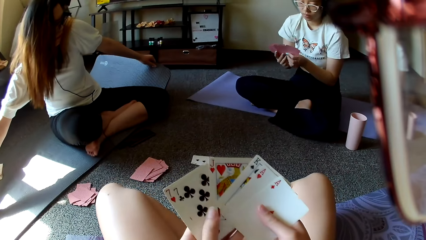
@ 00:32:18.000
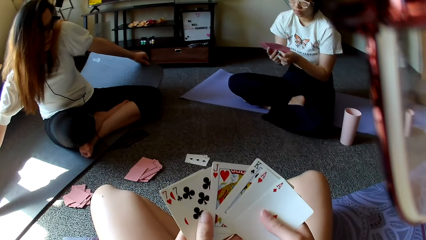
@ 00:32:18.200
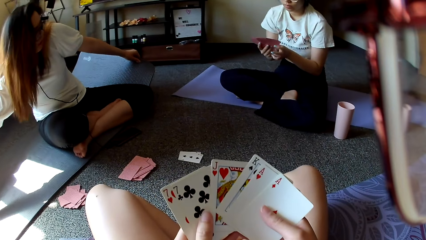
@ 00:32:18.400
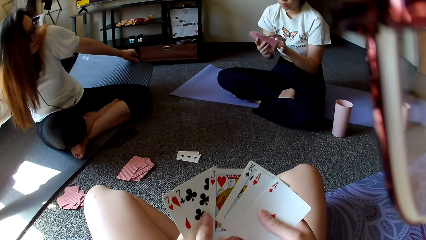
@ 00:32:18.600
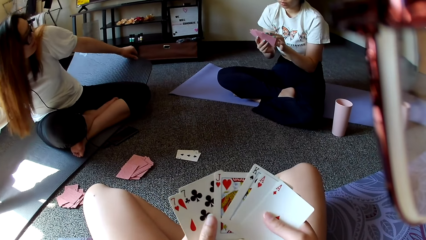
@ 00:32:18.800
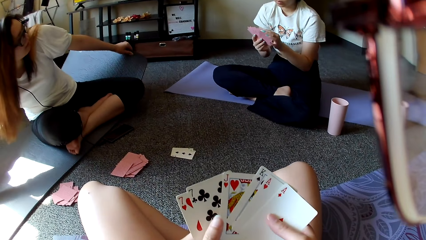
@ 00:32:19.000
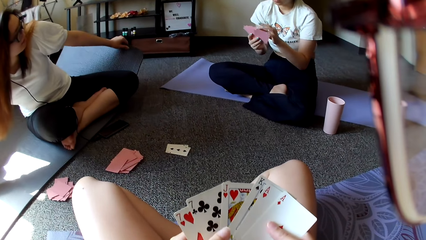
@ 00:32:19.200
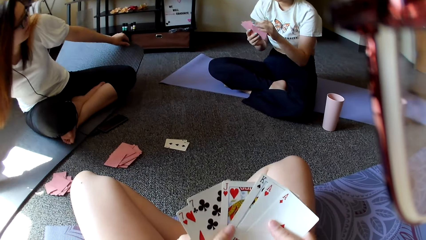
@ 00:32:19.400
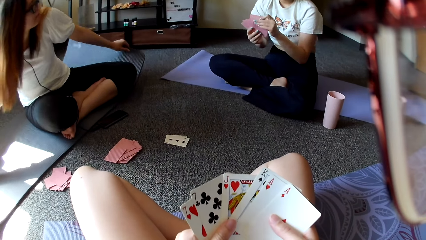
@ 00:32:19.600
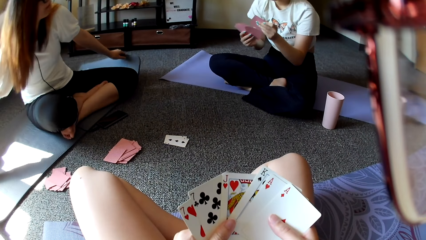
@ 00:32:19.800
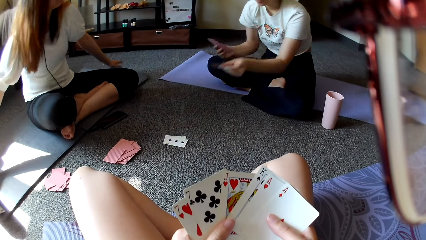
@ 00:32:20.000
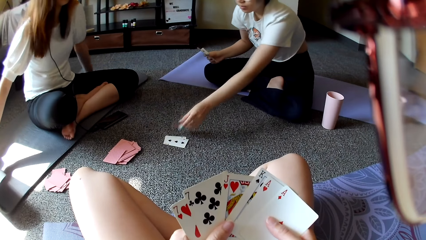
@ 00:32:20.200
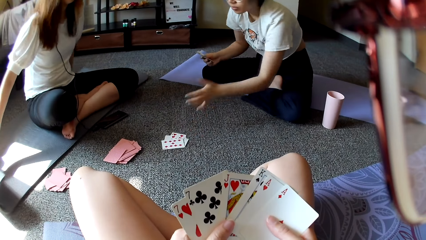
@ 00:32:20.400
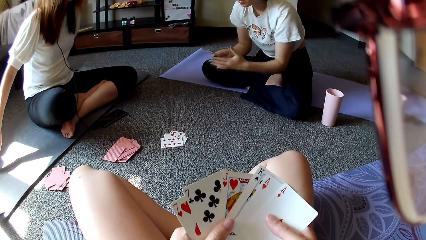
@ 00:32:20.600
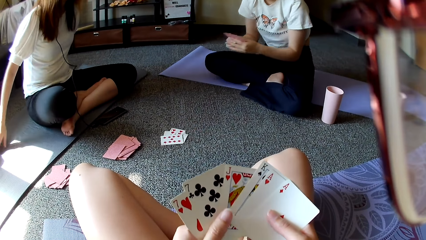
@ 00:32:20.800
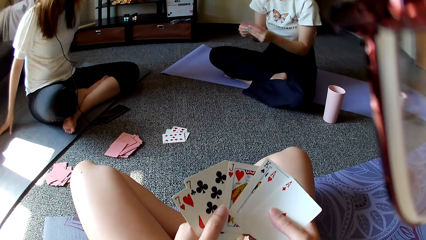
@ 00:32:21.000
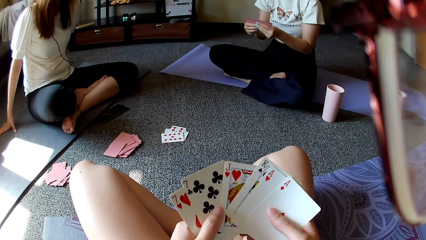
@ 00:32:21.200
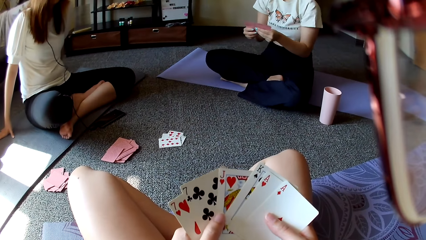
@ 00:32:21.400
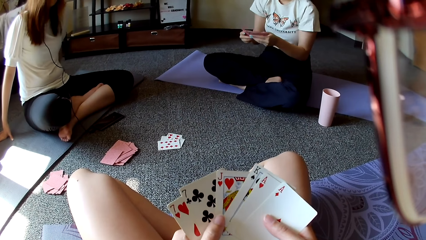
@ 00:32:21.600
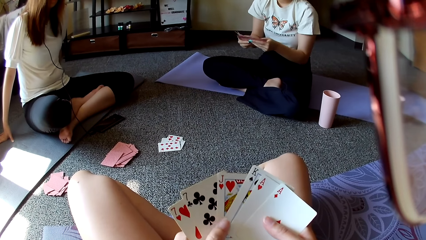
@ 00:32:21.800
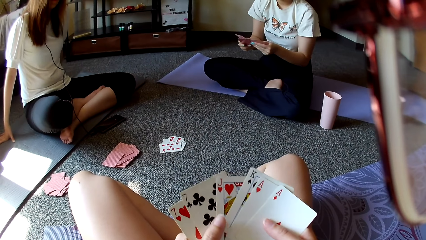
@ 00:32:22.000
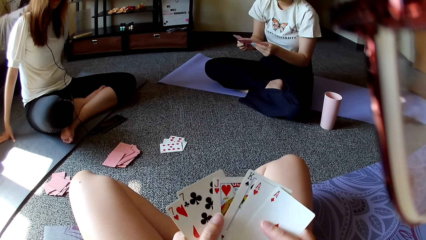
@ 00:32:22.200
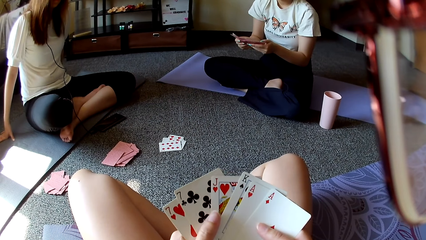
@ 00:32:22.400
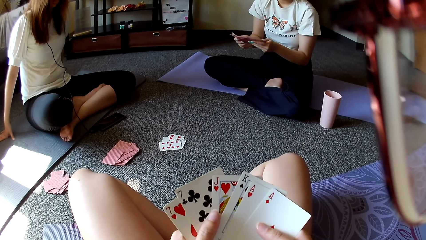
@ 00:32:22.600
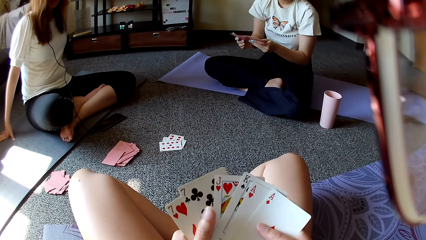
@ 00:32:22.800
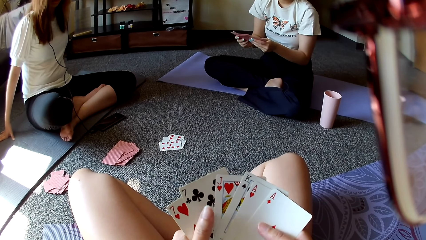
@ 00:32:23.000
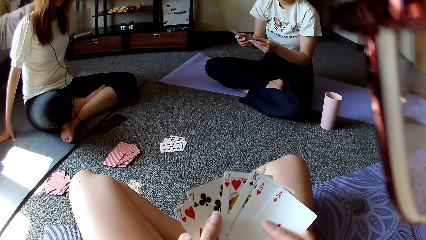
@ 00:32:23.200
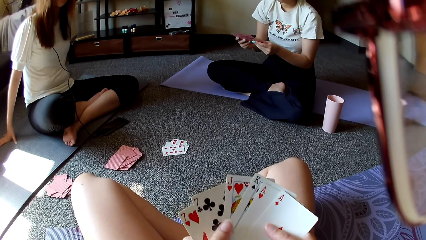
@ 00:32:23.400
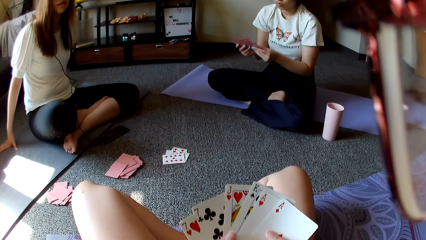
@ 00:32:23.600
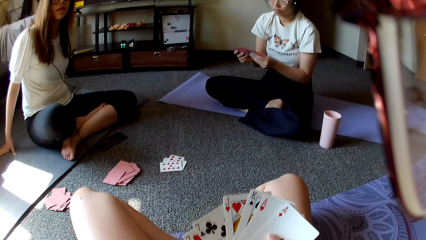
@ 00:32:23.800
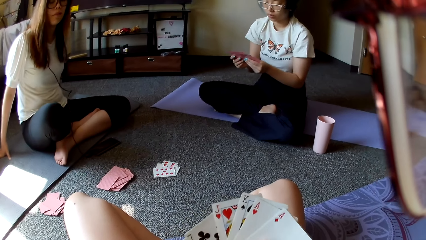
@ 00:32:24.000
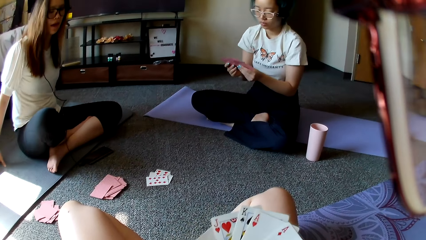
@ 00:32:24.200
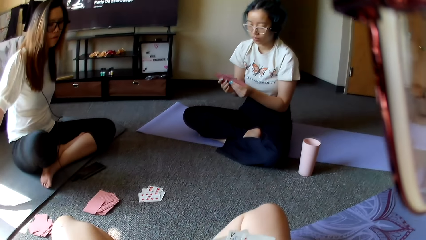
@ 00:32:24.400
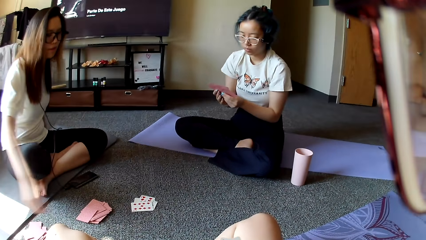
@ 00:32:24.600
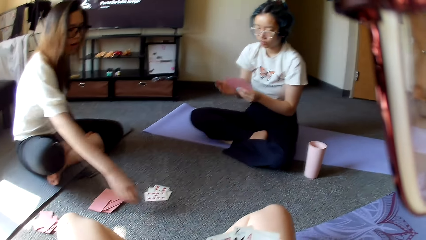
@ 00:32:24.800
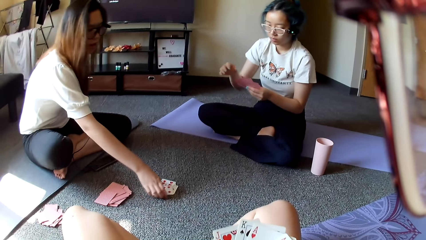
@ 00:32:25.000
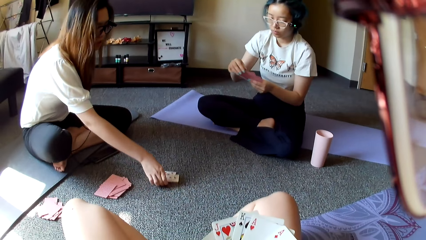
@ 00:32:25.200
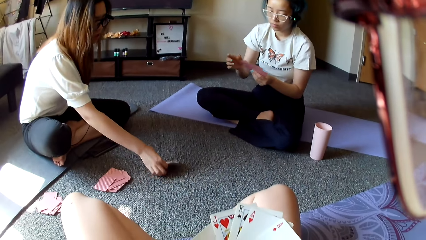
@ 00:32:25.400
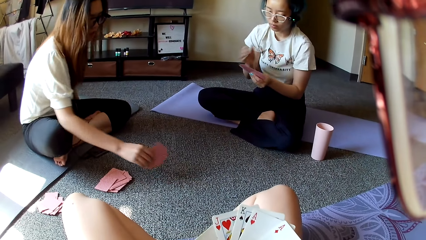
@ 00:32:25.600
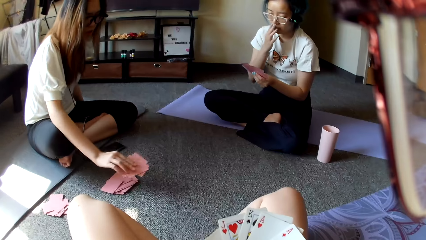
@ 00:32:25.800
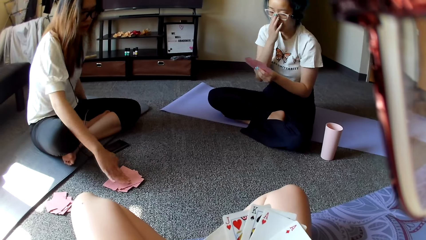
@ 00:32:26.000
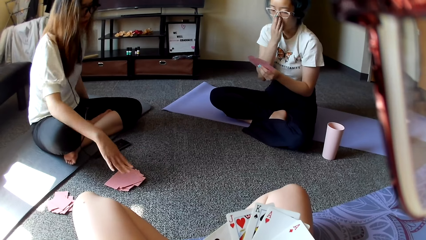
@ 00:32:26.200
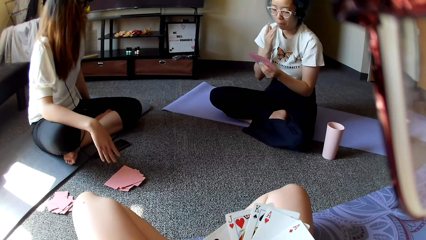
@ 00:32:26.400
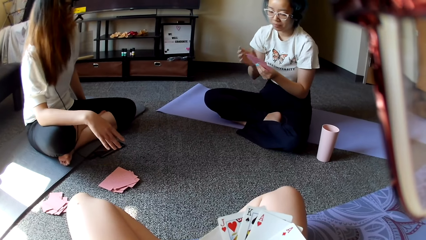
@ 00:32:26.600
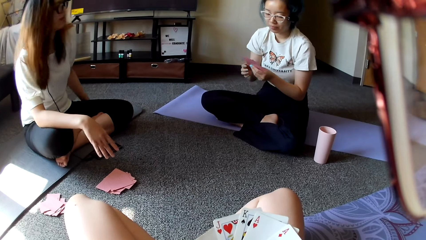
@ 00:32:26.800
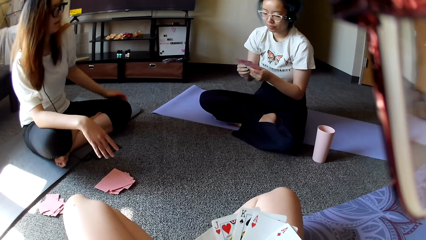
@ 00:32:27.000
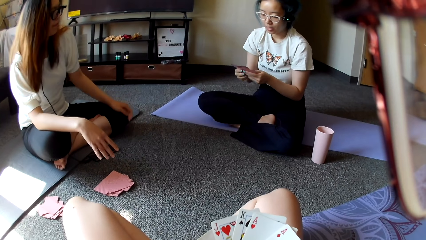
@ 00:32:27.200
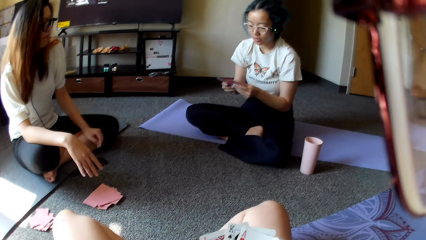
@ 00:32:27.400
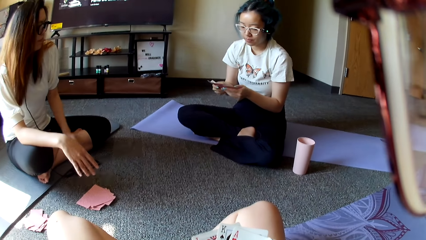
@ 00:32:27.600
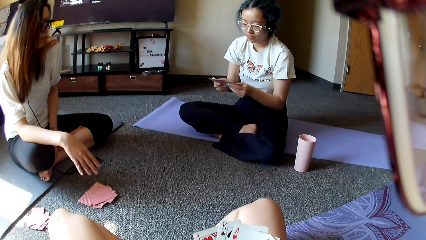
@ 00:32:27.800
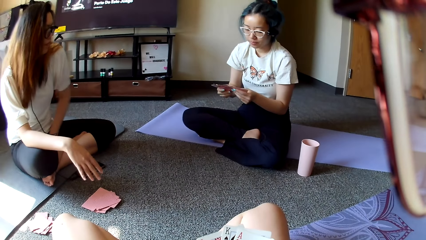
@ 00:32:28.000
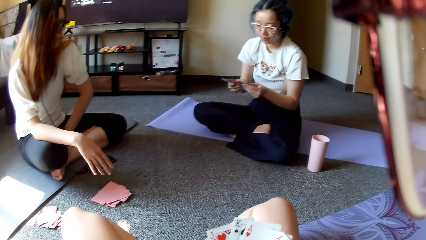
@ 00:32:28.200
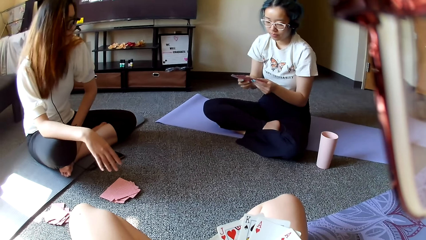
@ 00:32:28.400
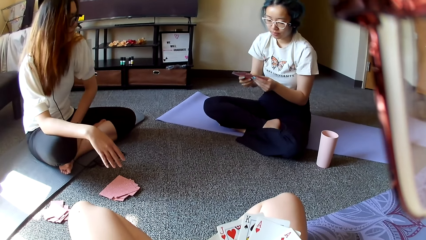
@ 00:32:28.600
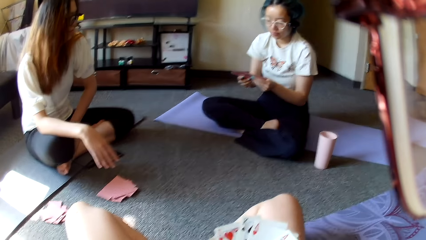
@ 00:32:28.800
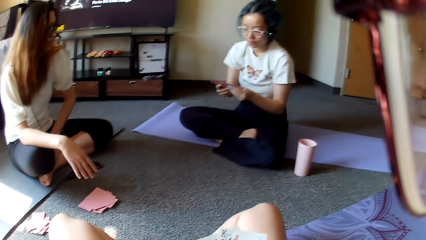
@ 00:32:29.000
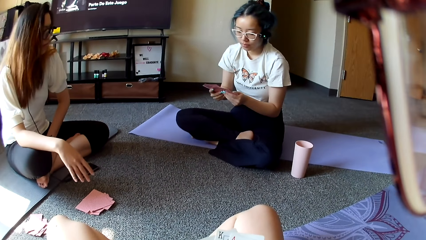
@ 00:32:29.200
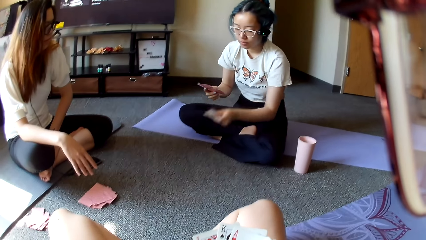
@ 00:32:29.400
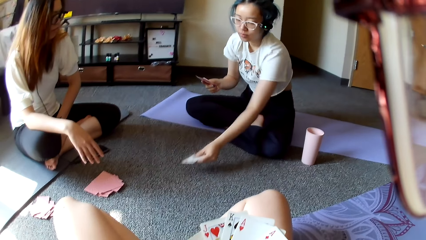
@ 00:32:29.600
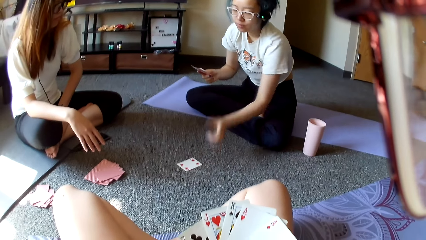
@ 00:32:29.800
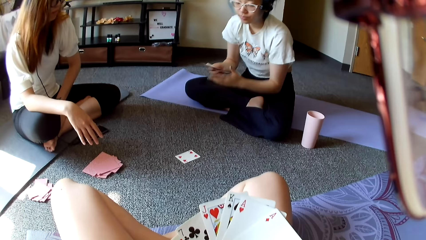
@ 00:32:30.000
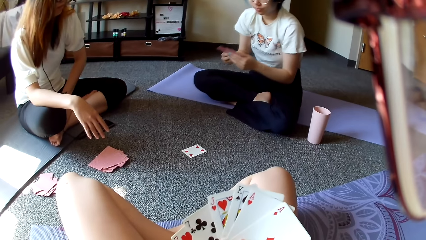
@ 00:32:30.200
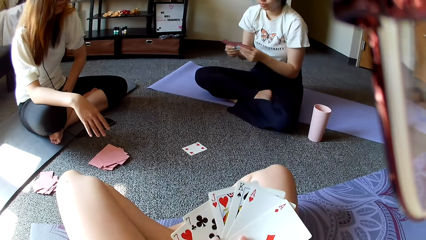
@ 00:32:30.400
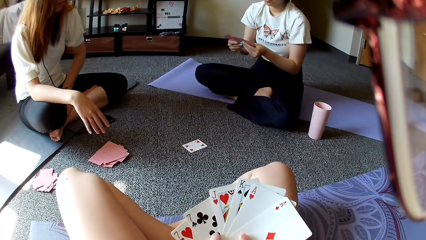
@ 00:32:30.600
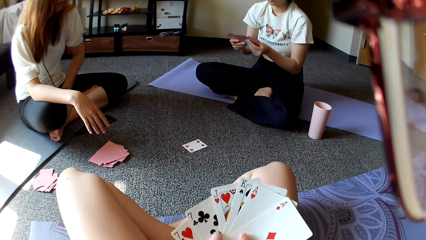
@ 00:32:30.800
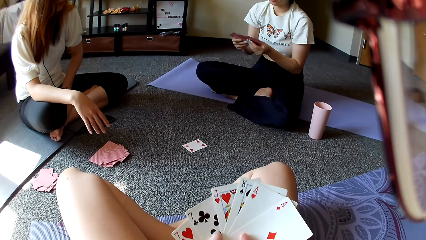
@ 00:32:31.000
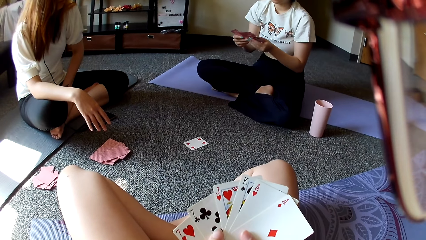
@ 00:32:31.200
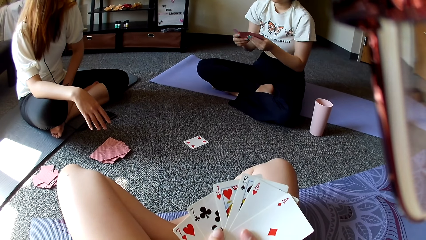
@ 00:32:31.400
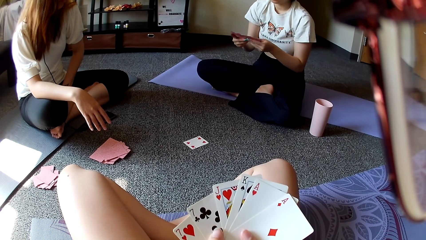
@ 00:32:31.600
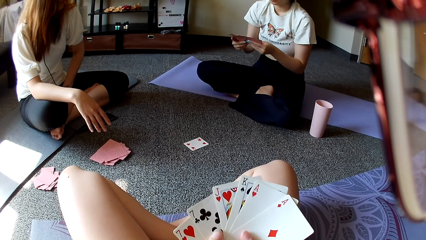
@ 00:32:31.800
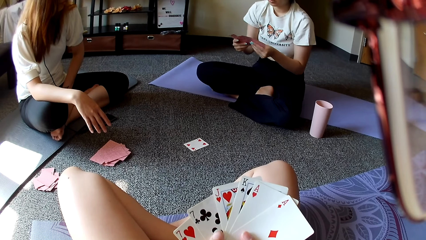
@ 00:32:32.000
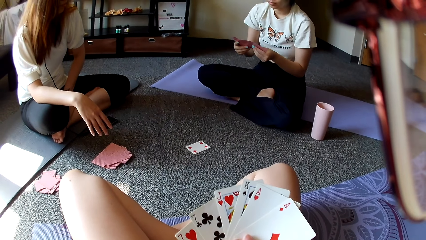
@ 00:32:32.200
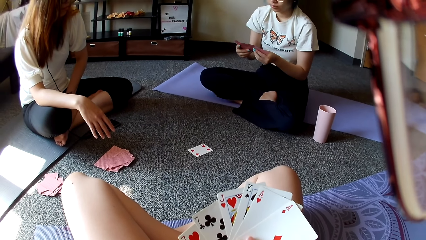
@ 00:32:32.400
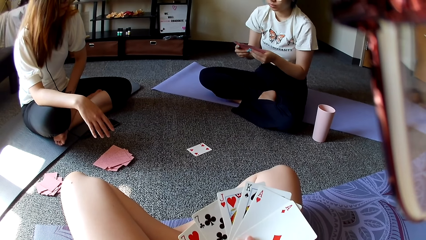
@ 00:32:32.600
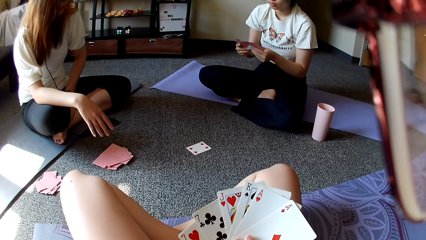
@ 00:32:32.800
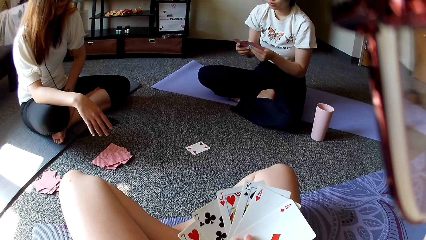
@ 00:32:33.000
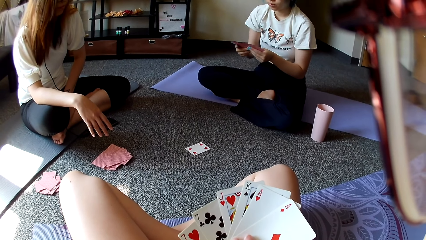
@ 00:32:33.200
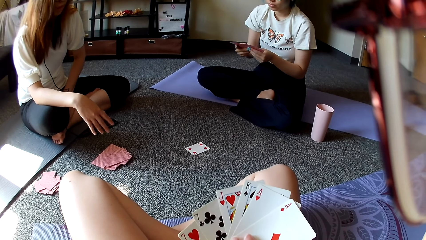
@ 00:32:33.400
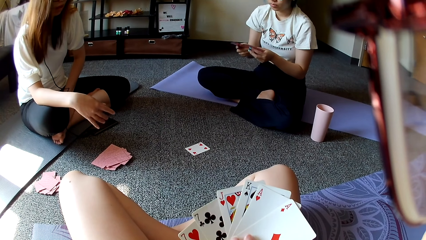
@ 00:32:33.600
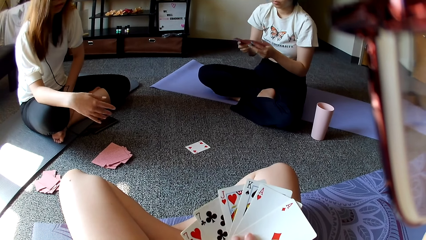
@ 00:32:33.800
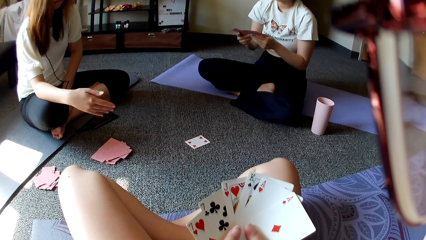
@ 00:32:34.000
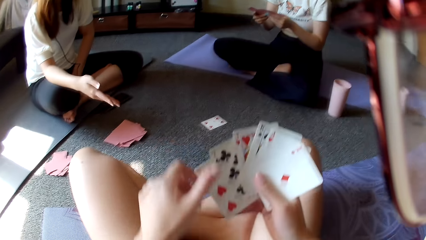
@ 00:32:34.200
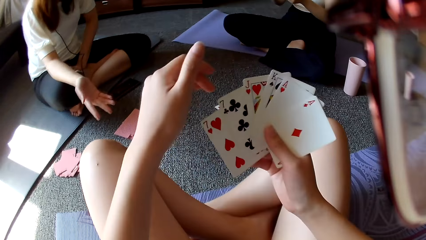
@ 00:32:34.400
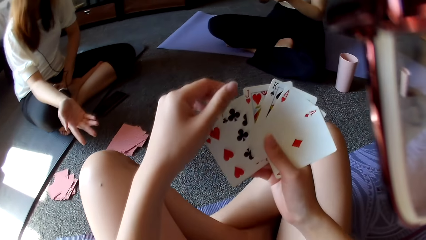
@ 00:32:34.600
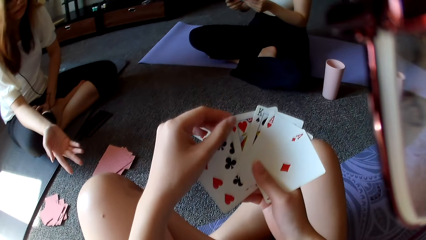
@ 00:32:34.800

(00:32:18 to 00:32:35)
A woman holds the mat. The woman swigs with the mat. Another woman plays poker. The other woman places a card on the floor and shuffles cards. The first woman selects poker cards. The first woman collects the poker cards on the floor. A person touches the nose. The first woman places a card on the floor. The other woman shuffles cards. The other woman selects poker cards. The other woman plays poker. The other woman places a card on the floor and shuffles cards.
